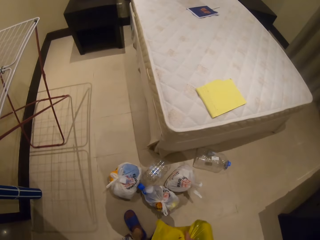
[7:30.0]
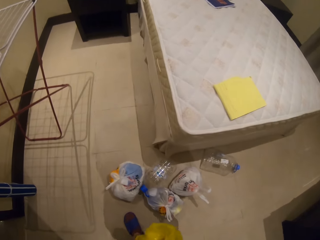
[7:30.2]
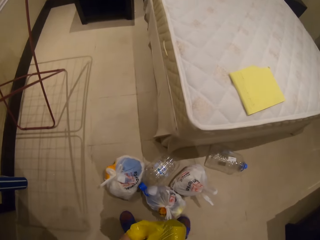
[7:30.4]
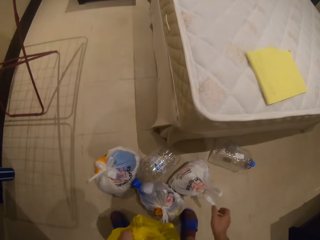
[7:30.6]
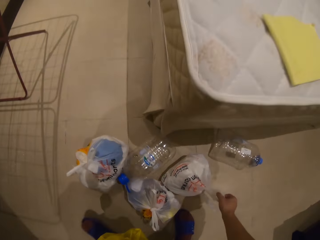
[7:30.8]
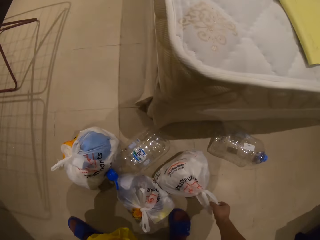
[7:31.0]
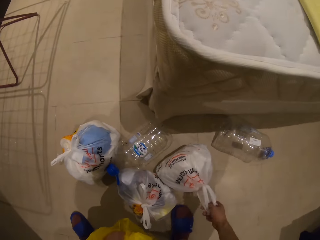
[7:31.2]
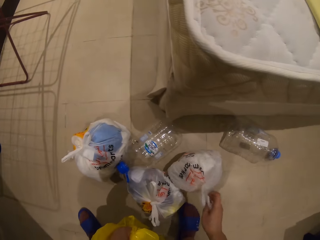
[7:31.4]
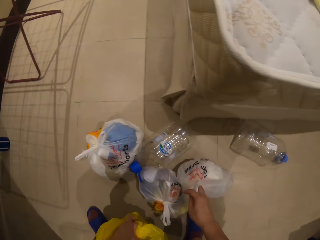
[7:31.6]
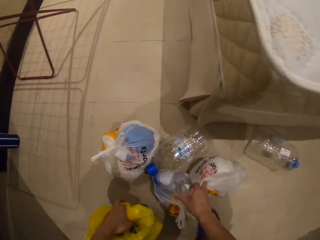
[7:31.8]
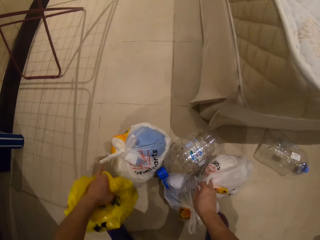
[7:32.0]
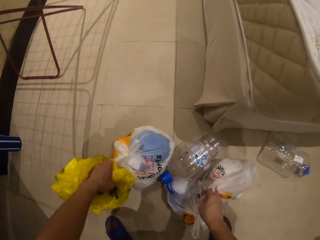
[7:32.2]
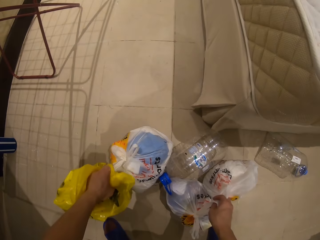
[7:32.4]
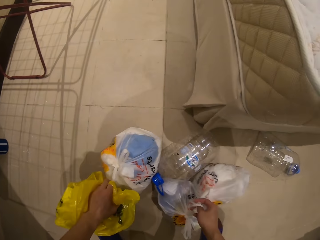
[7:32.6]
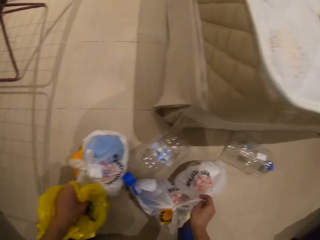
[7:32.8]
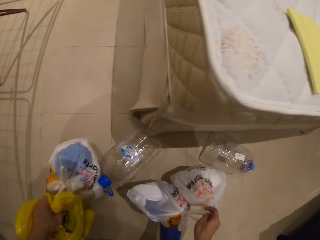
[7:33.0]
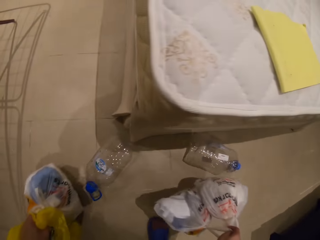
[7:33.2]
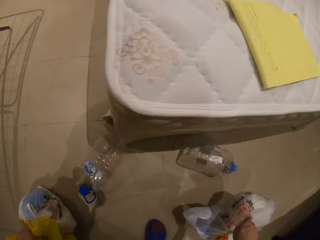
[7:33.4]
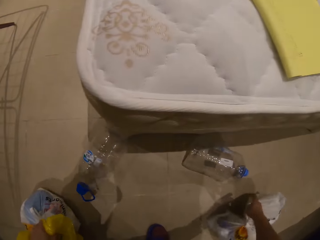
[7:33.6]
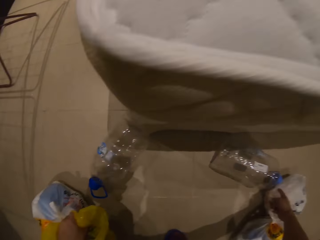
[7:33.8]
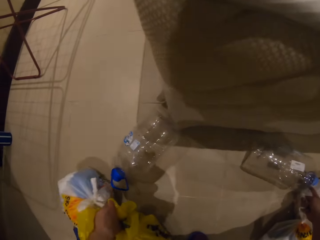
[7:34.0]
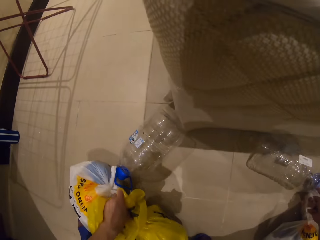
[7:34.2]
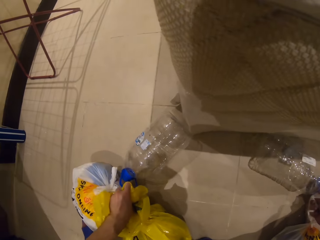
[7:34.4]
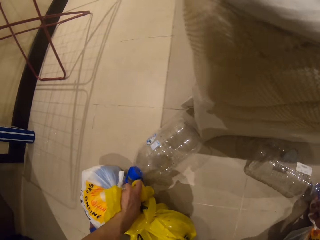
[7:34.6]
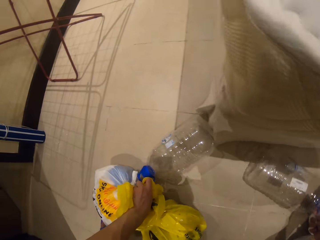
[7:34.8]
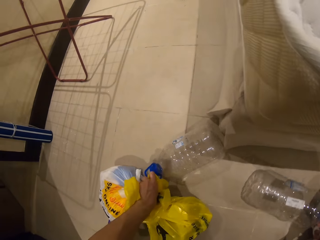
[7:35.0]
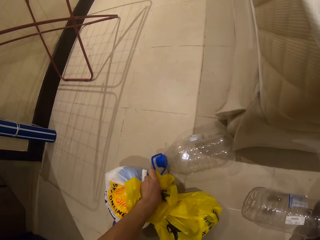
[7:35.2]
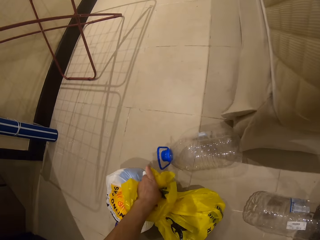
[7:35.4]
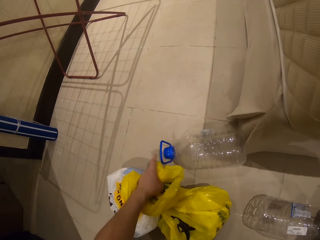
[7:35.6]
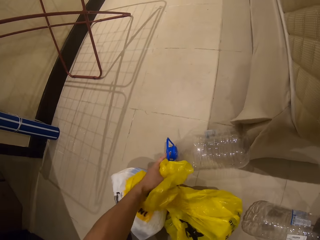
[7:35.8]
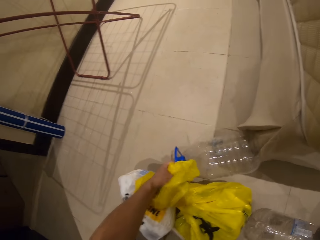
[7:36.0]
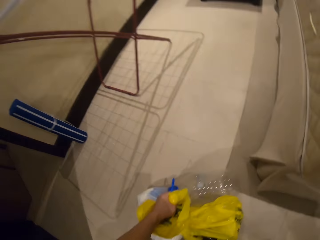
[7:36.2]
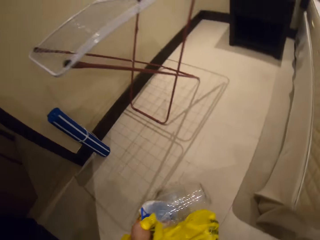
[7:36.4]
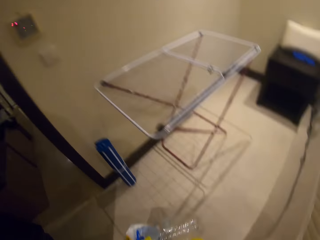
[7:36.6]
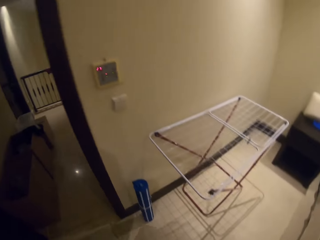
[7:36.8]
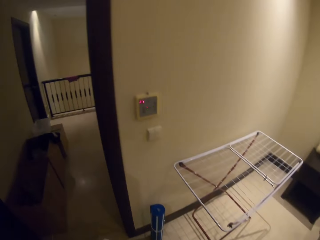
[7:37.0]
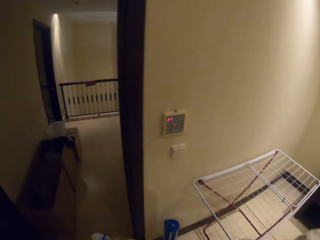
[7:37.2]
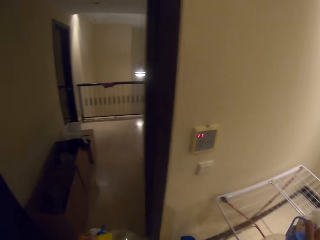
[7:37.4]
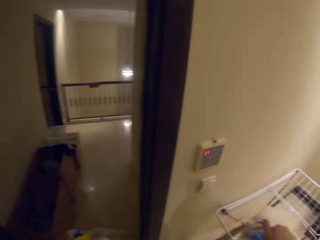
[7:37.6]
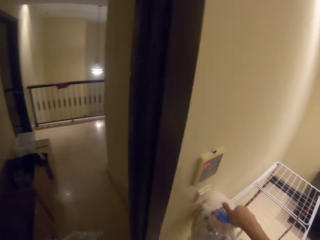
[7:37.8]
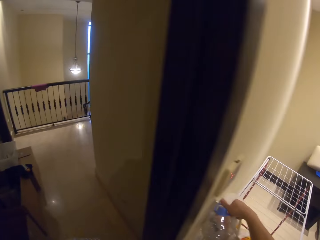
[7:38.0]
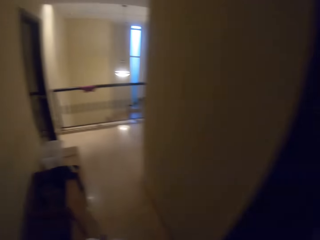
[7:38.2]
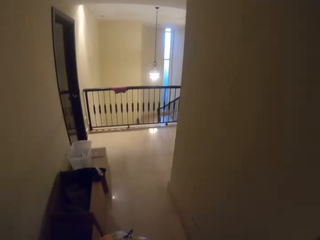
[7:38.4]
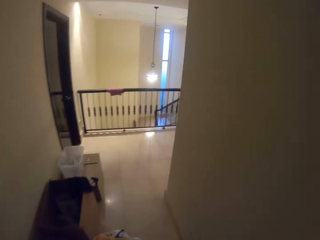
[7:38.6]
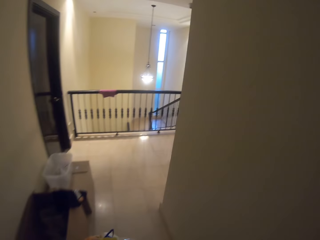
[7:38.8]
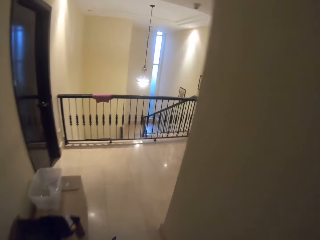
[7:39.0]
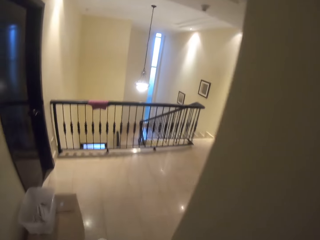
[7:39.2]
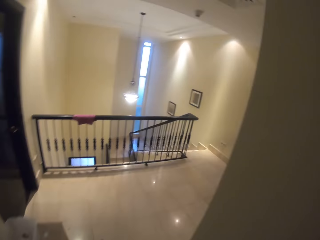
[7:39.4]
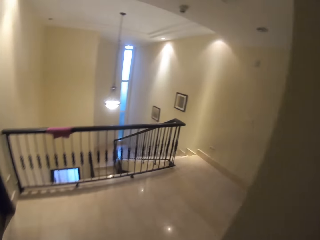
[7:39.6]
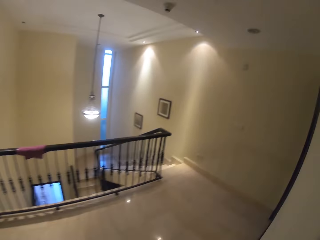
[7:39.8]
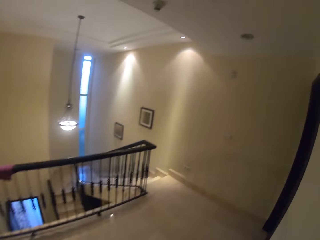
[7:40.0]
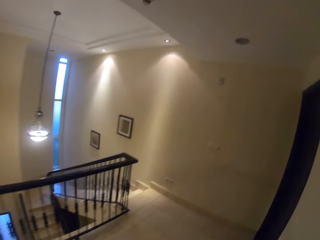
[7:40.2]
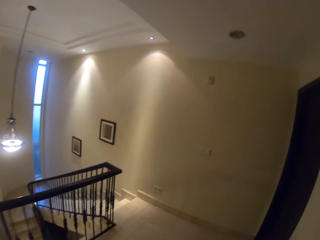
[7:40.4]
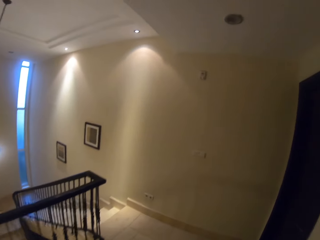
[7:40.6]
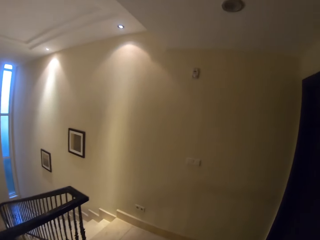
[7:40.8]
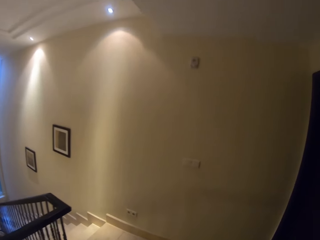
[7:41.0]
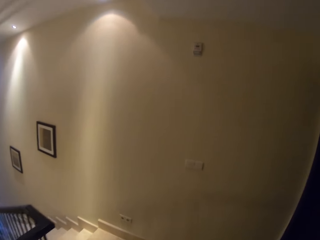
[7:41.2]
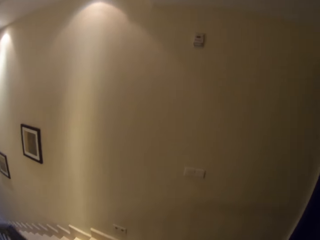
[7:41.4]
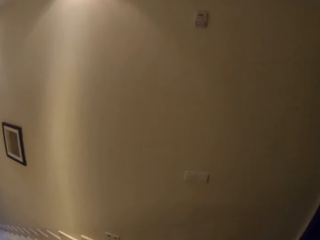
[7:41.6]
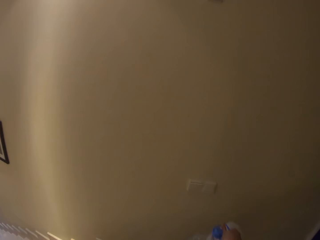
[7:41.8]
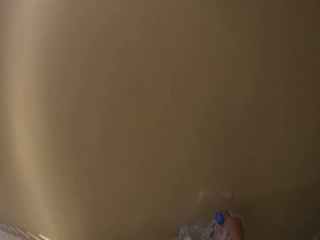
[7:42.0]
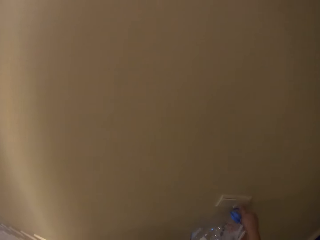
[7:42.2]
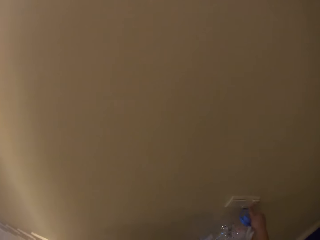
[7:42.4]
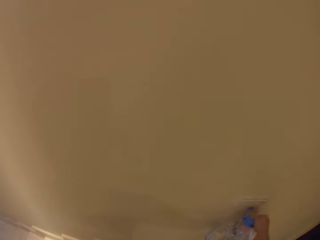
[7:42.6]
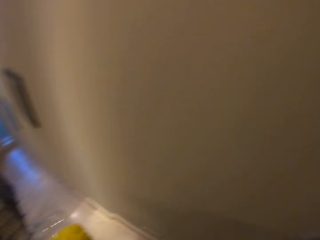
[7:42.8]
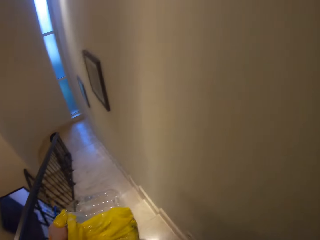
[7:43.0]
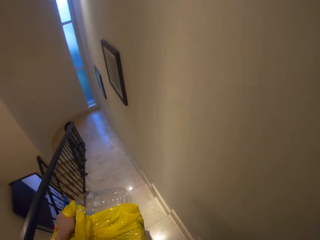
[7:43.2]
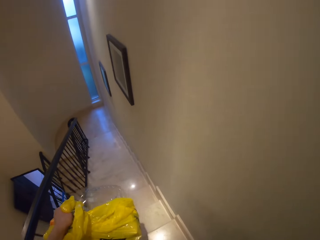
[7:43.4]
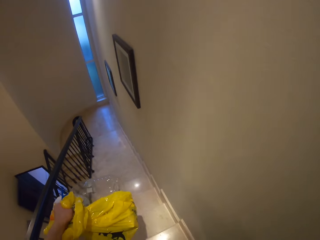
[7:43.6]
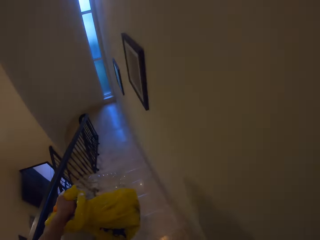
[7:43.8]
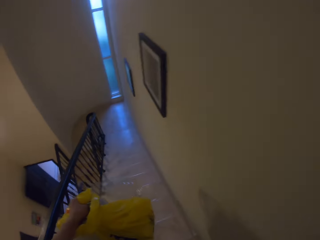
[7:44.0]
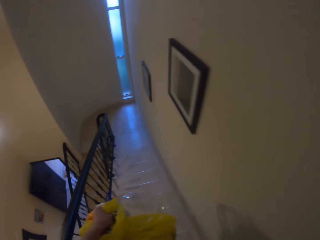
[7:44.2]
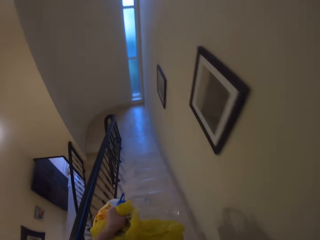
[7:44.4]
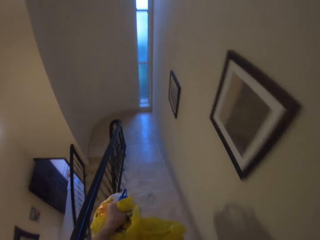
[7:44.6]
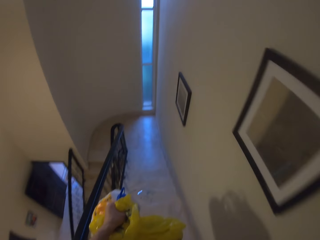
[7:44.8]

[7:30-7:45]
The camera wearer picks up the nylon paper bag on the floor. They pick up all the dirt from the floor. They pick up the water bottles on the floor. They walk and look around. They walk and switch off the light. They move out of the room. They walk down the stairs and switch off the light.

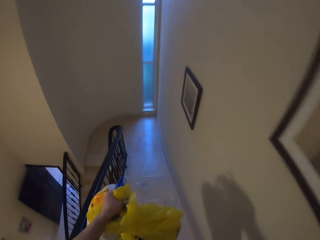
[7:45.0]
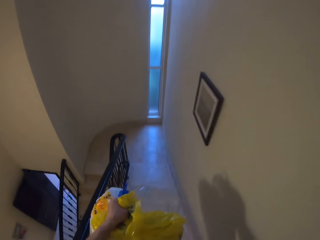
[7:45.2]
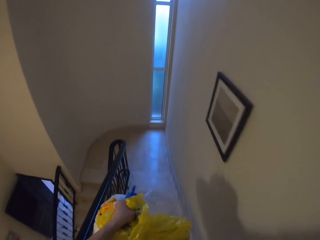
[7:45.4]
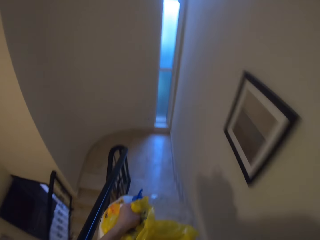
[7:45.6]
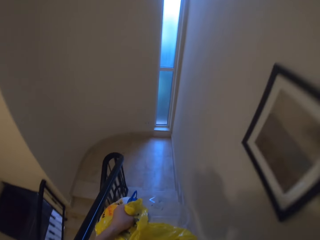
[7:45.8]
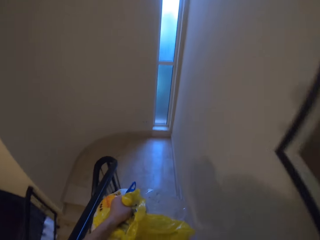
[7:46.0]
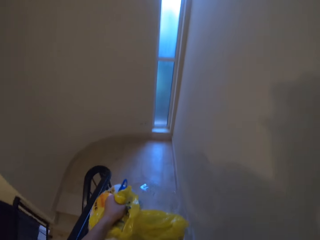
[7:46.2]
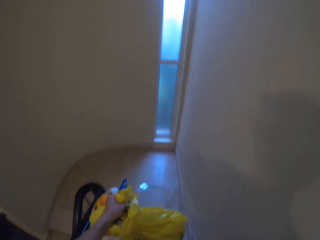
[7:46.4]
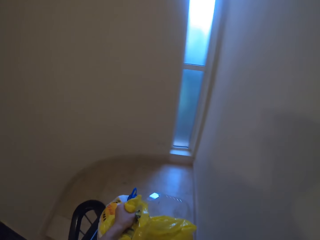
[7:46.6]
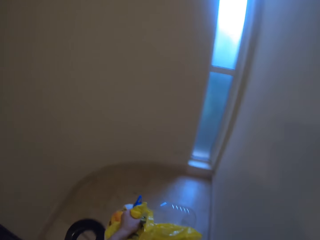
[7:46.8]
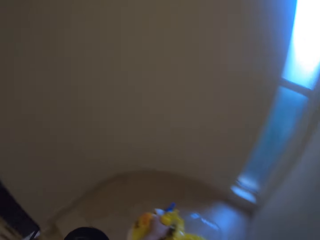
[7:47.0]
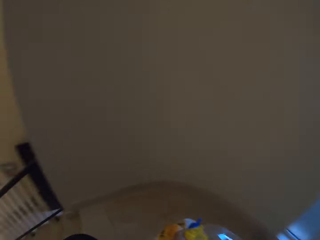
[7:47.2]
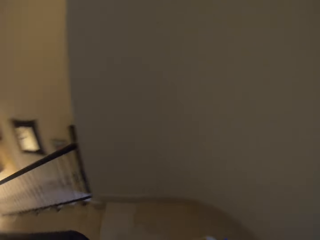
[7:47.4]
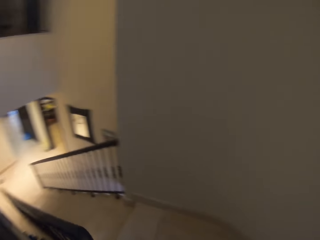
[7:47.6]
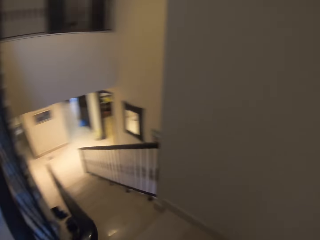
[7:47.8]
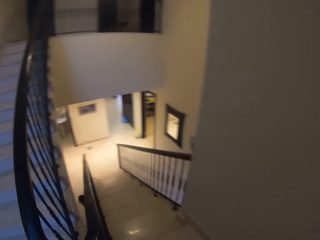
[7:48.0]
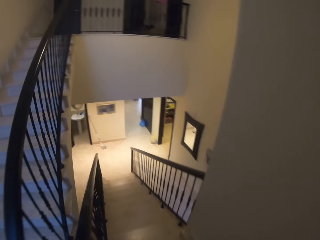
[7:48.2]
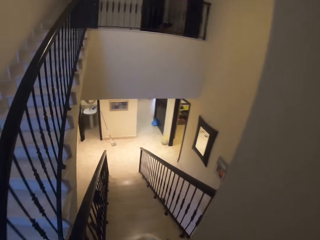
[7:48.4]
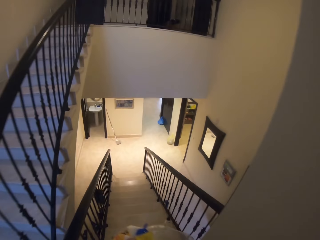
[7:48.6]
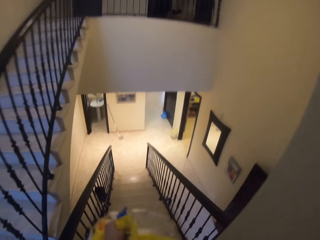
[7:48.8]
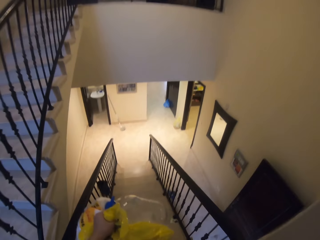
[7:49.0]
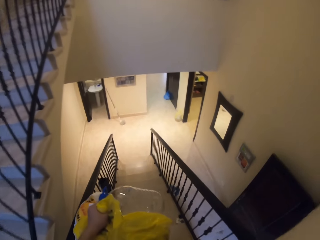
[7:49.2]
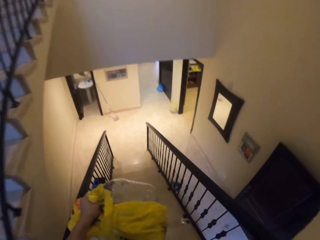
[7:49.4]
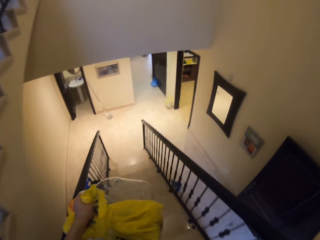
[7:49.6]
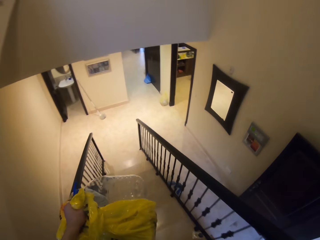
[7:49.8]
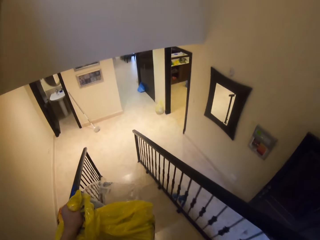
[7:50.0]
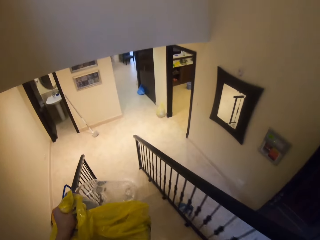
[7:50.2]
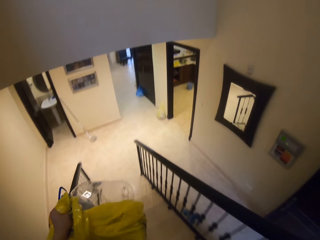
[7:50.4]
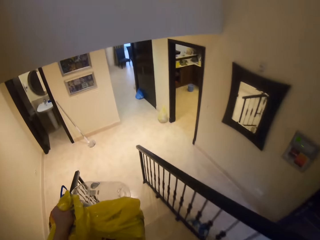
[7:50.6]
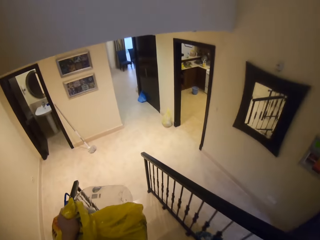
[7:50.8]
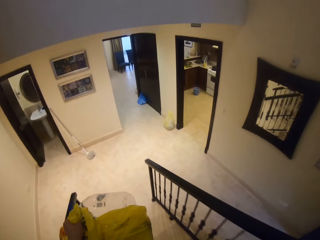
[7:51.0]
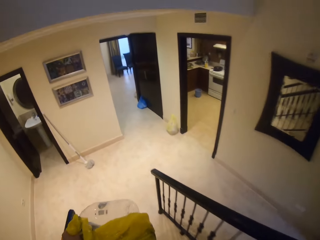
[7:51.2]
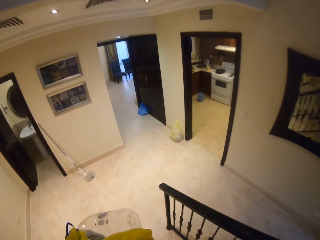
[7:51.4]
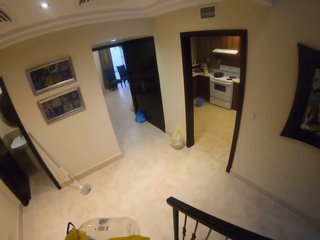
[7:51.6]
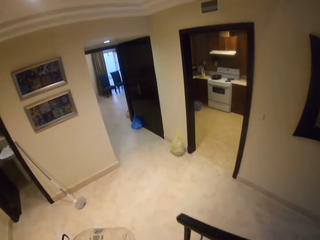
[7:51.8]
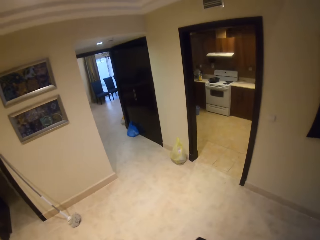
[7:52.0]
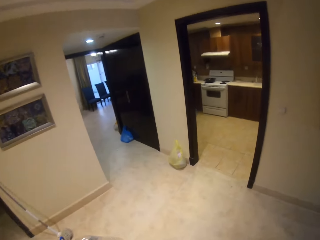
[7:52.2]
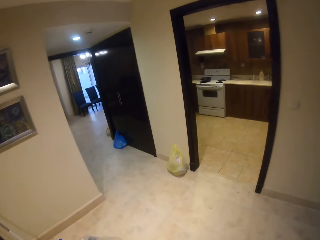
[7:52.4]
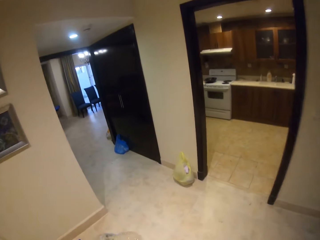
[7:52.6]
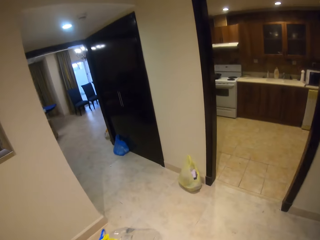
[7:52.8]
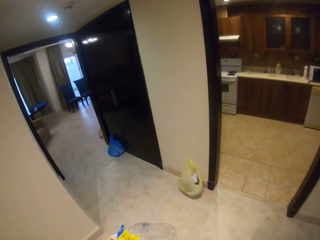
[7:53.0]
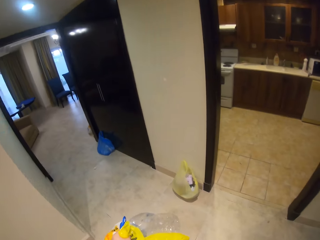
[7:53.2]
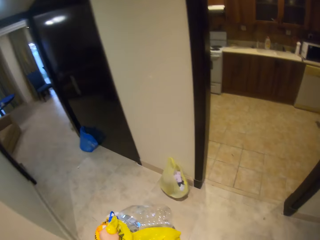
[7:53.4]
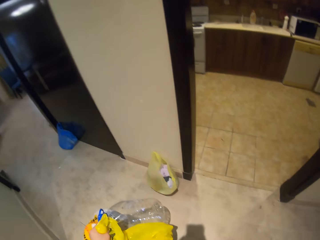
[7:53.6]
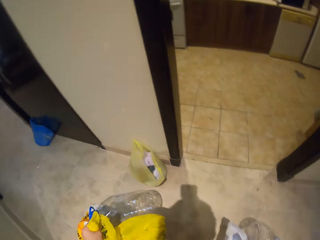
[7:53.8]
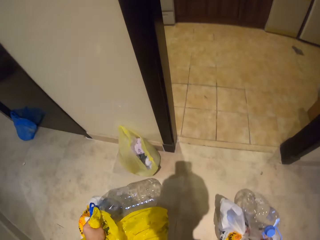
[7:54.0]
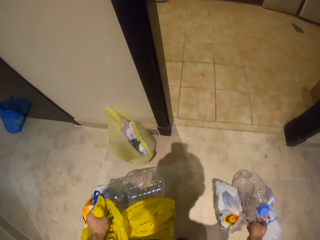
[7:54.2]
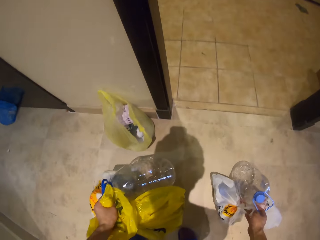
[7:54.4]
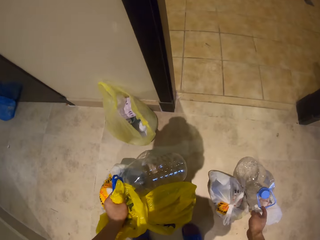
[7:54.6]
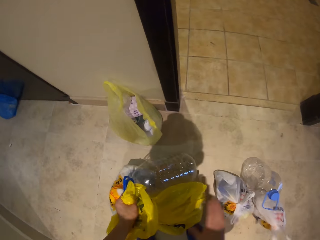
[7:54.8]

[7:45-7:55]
The camera wearer walks.
